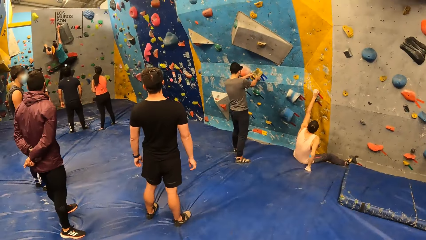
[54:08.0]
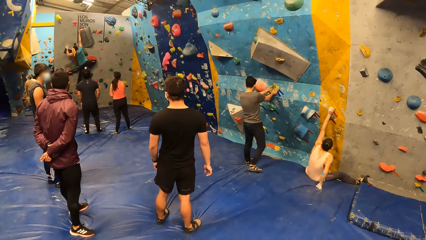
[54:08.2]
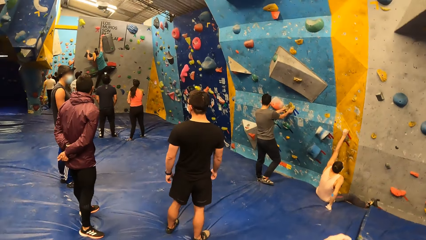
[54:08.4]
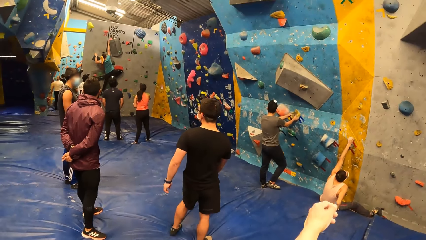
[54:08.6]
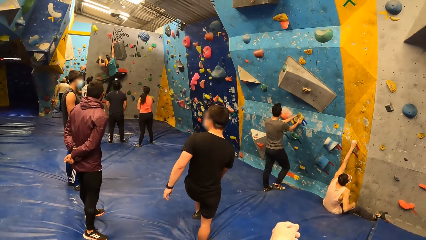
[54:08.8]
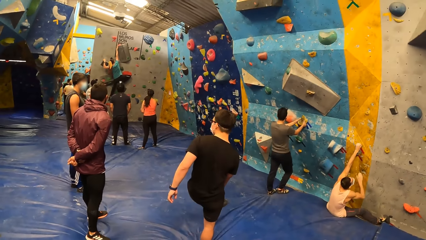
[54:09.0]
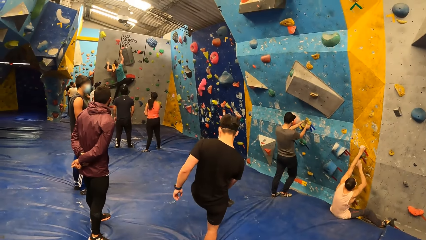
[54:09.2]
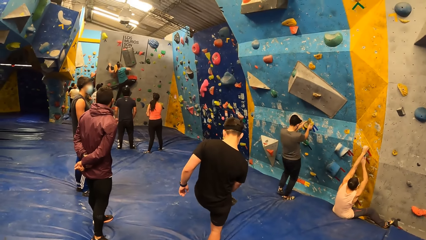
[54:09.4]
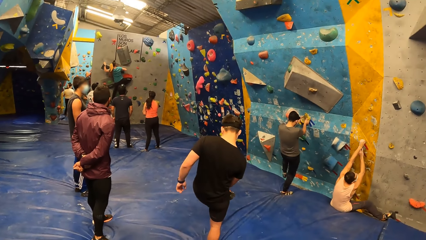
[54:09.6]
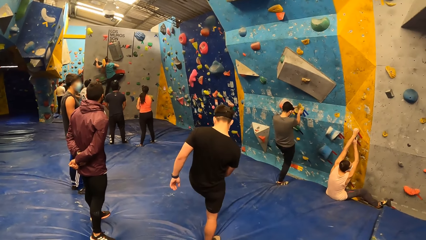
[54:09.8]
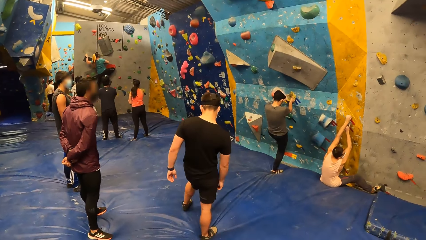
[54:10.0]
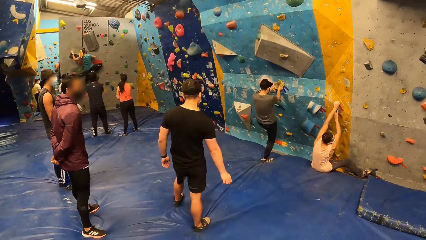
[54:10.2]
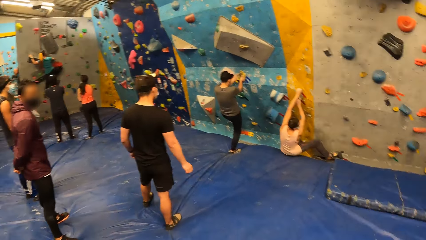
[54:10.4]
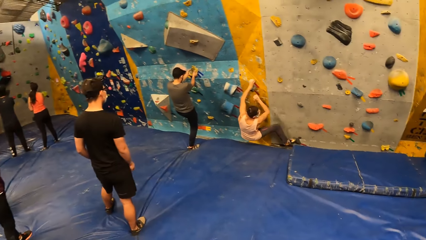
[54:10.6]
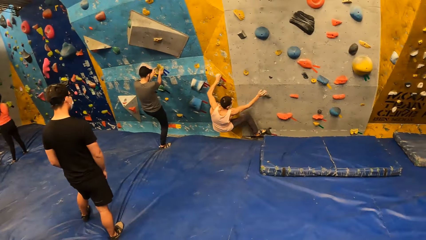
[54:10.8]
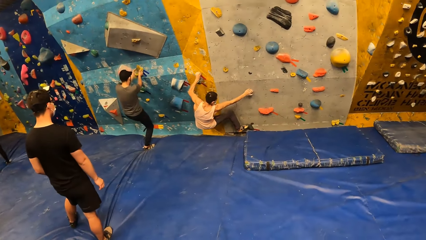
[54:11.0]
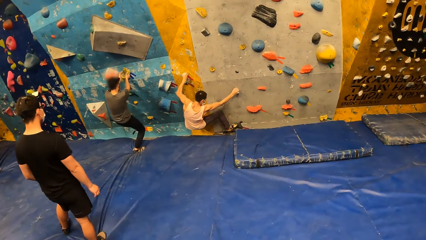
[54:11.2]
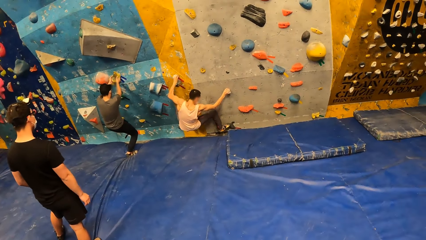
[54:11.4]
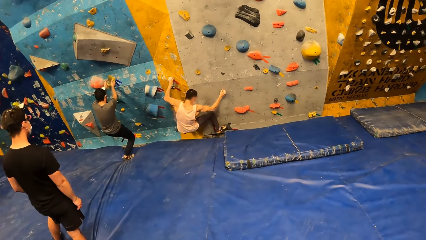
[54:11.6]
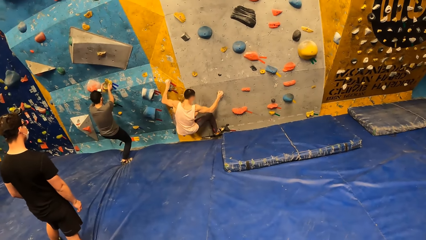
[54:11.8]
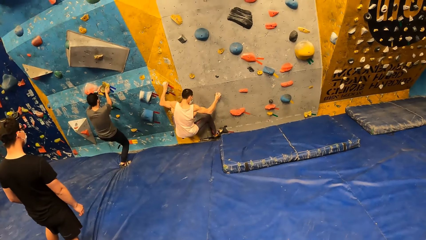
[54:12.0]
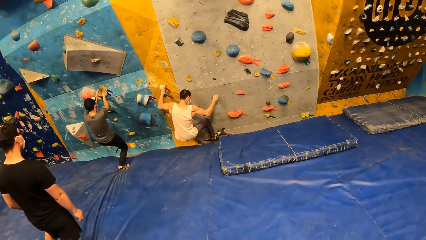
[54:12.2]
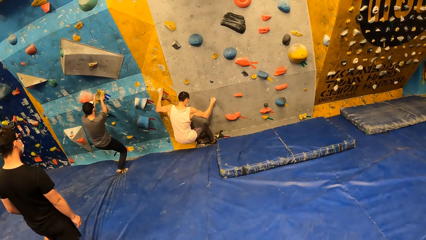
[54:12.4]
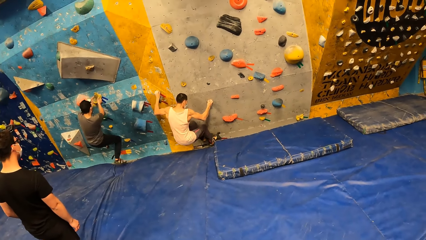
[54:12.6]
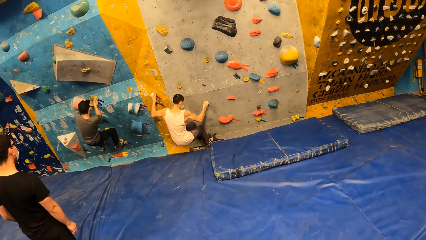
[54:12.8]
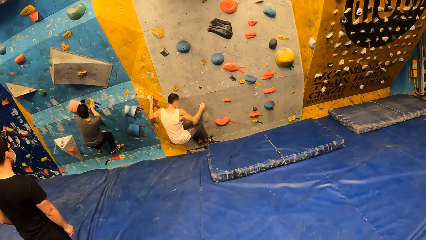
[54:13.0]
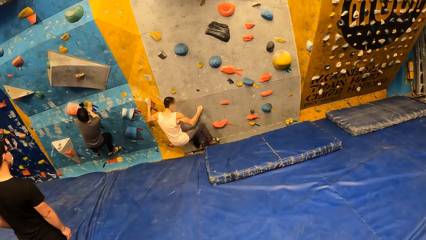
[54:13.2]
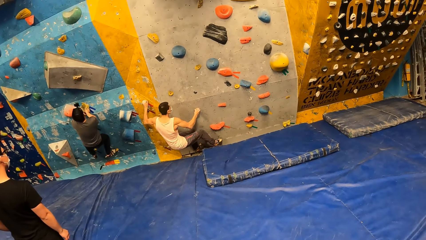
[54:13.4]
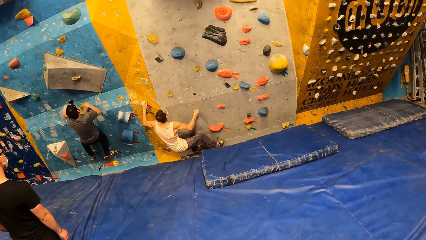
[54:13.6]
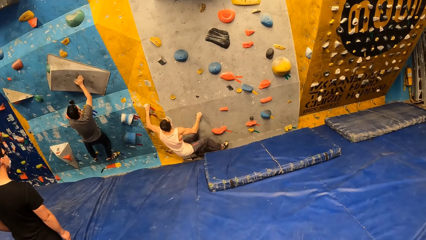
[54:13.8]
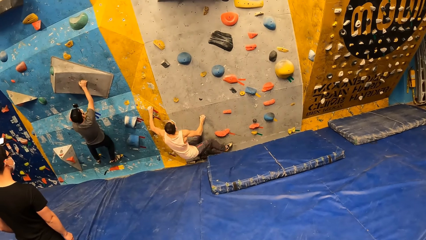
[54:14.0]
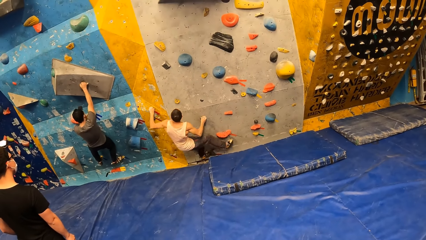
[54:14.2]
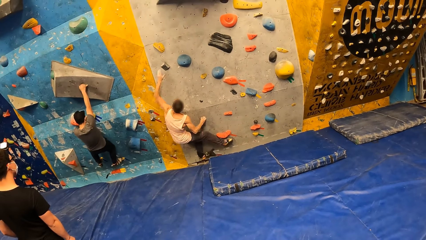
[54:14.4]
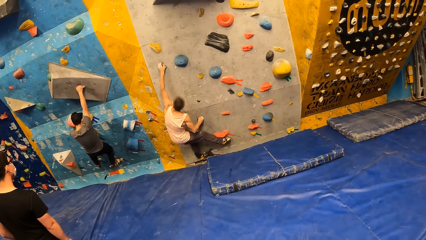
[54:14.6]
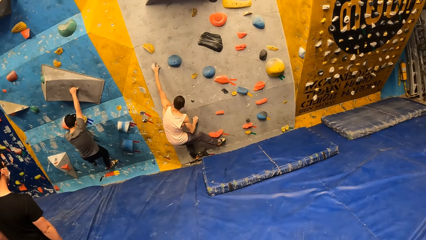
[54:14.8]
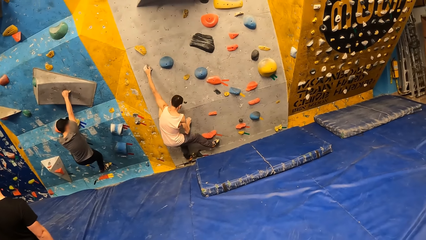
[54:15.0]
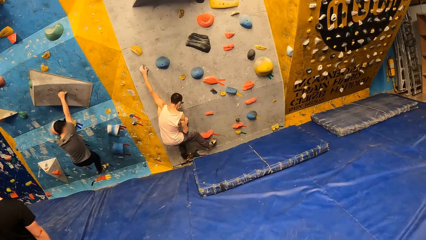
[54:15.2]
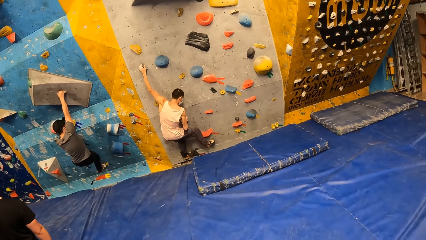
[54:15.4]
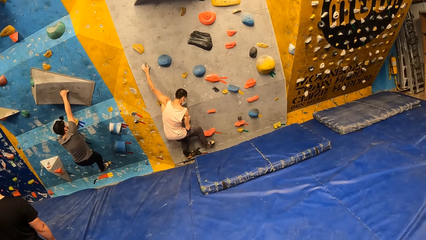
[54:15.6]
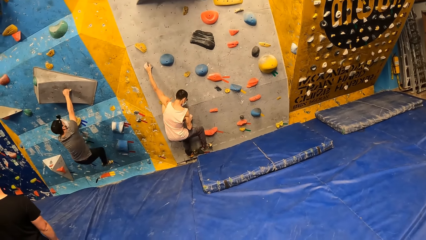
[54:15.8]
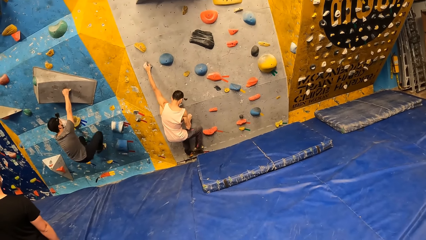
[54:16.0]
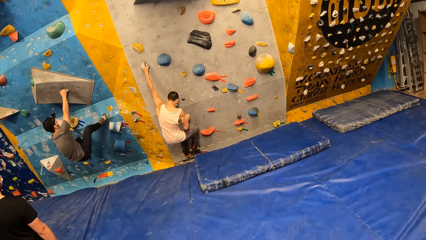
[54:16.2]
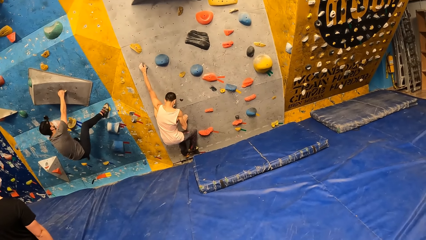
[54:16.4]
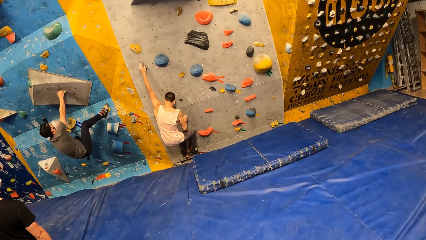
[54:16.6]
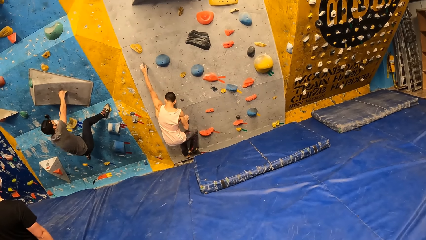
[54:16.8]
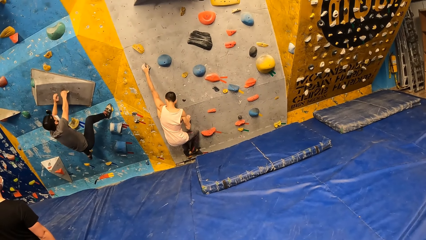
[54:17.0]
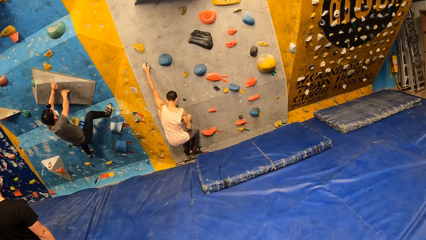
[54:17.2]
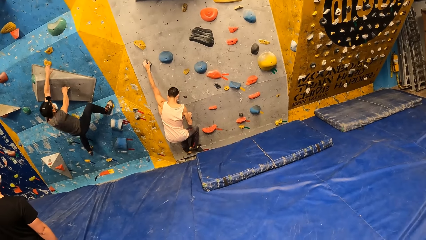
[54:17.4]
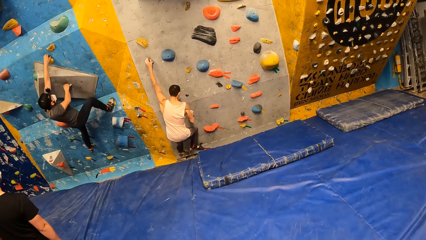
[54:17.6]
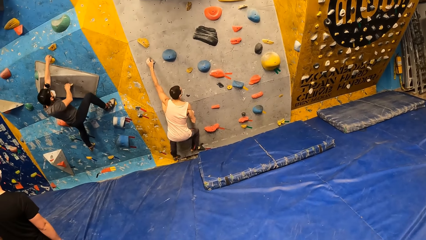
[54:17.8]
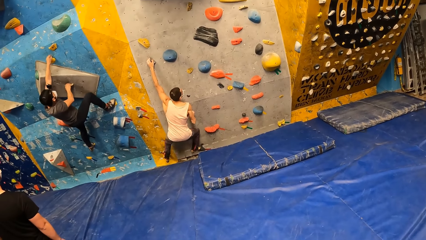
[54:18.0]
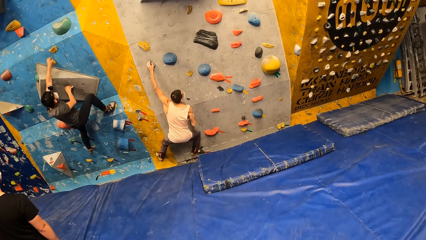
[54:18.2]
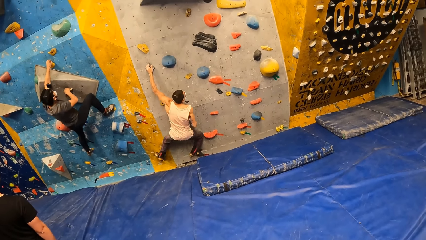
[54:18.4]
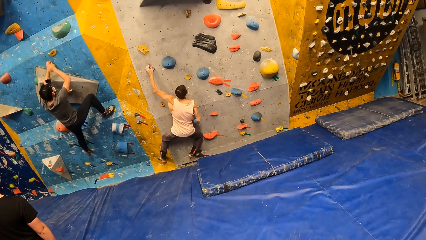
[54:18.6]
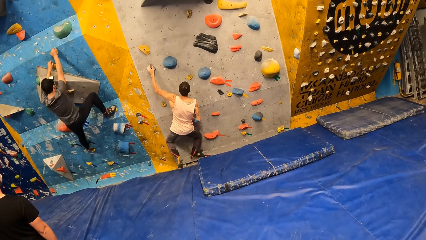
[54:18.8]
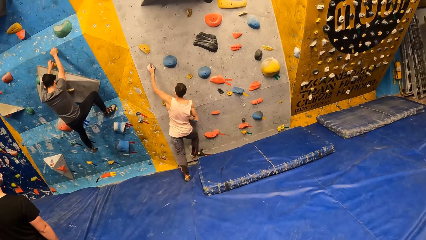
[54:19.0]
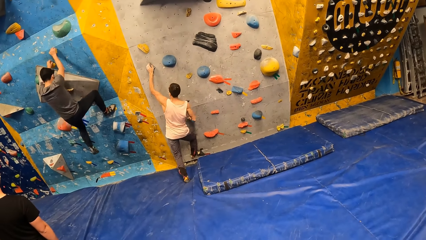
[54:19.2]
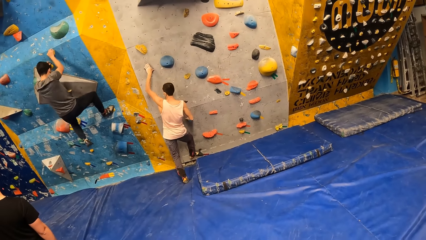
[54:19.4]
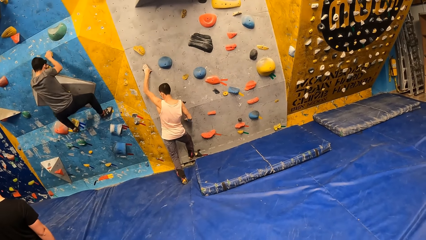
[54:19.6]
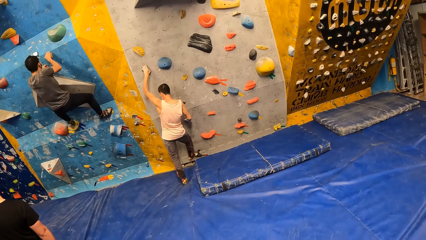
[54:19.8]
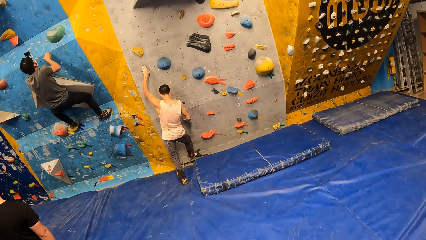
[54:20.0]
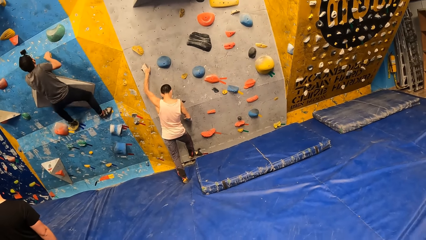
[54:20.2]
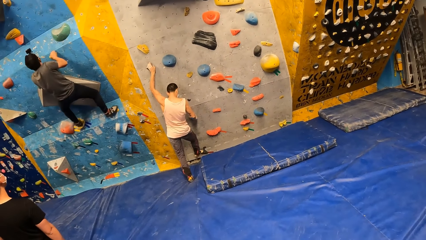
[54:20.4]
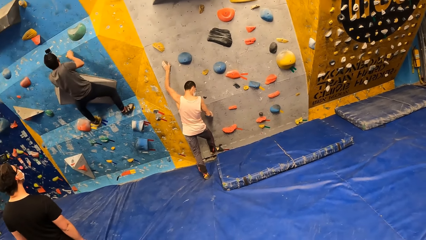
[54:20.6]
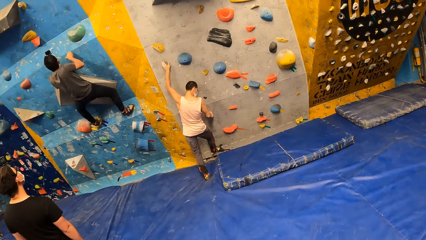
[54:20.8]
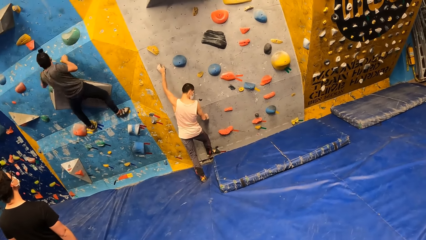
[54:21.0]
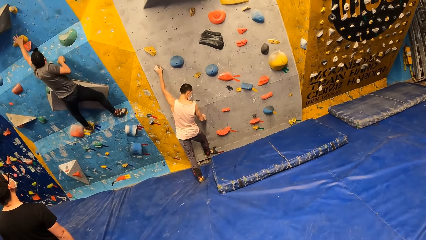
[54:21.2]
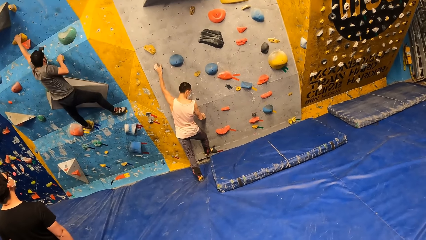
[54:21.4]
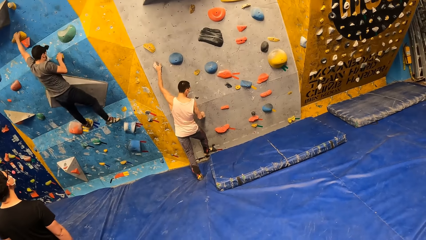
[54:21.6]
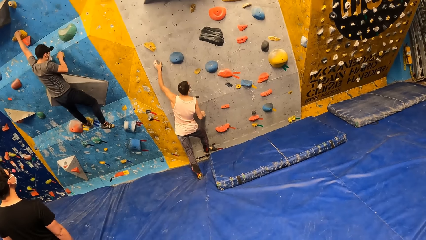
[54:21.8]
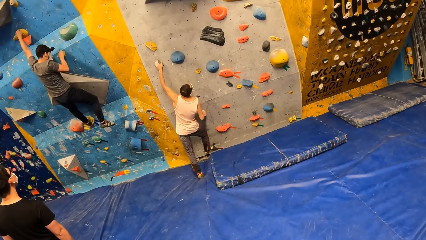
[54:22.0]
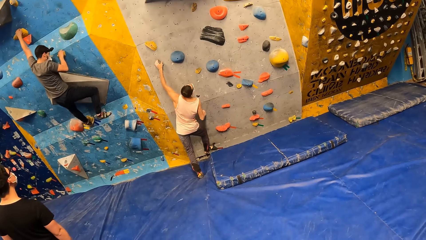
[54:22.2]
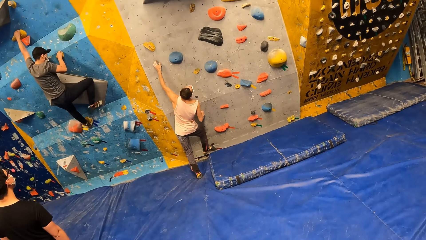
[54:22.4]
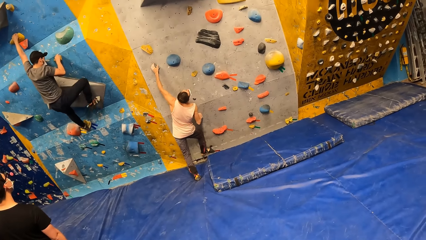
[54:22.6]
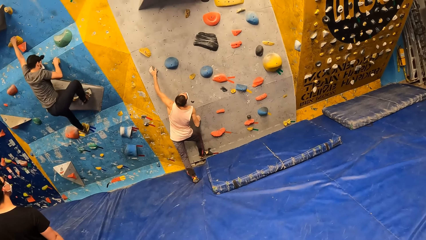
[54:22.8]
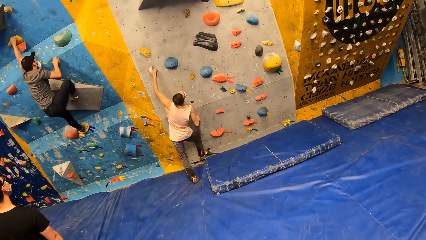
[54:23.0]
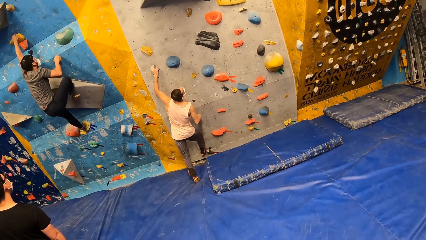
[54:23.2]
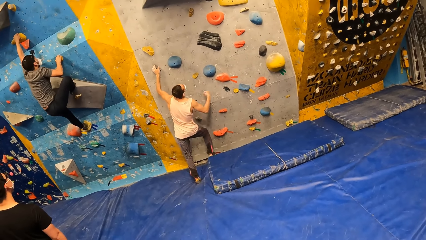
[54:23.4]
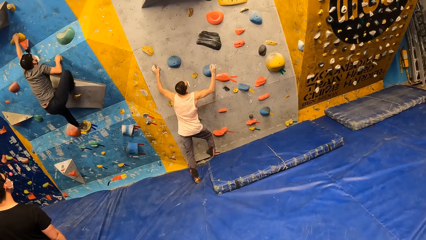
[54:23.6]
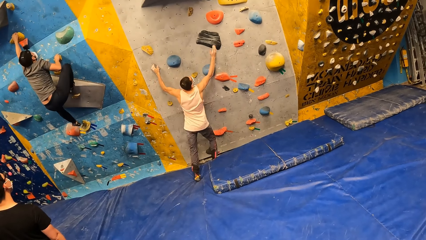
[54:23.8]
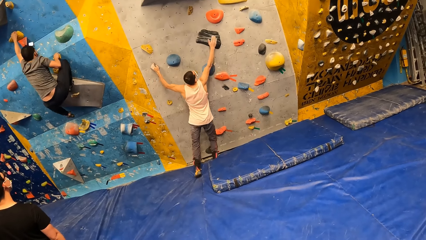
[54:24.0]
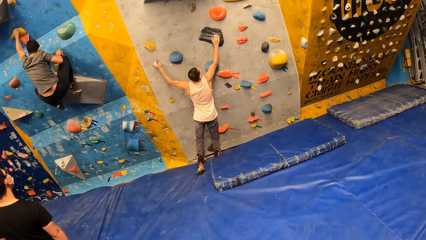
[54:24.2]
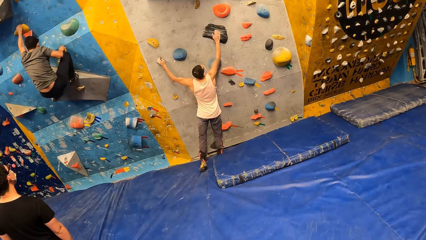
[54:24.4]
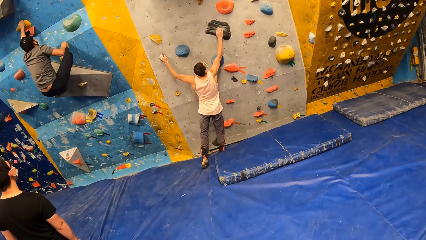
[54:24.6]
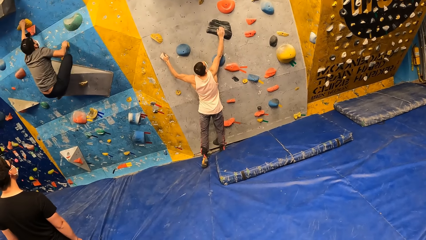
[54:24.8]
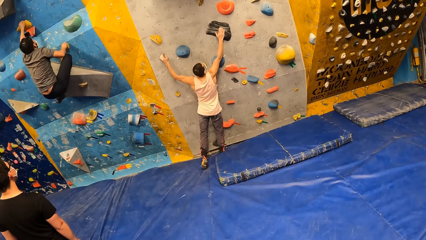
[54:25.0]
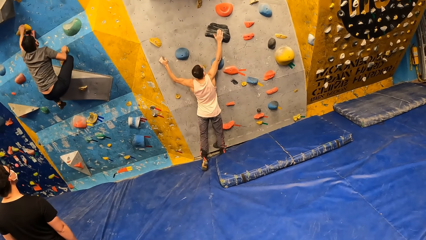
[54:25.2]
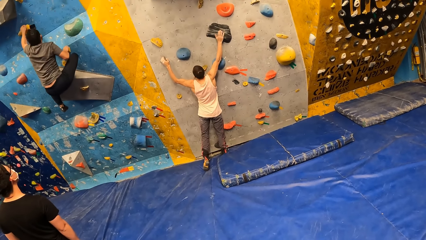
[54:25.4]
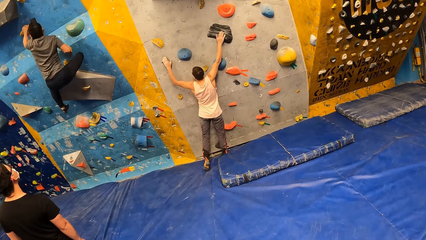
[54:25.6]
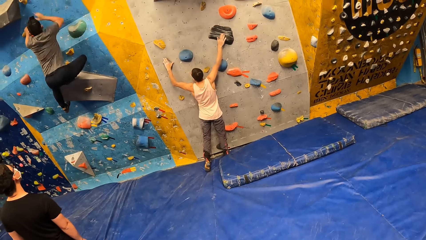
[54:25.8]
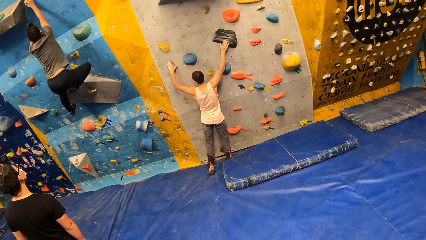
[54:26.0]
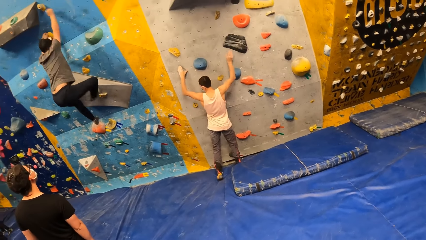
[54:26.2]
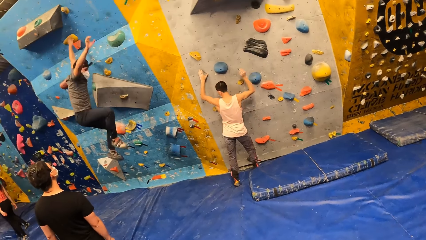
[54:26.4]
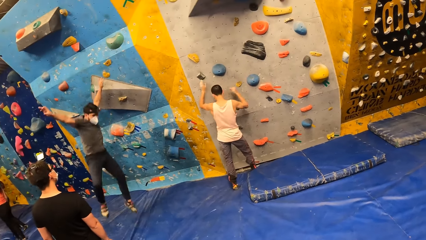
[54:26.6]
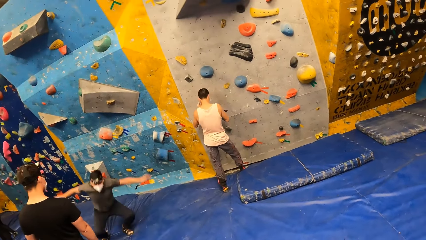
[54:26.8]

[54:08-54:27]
The camera wearer looks aside. A man holds the yellow climbing hold with both hands. The man places his left leg on the bouldering wall. Another man holds the yellow climbing hold with both hands. The camera wearer looks forward. The other man holds a blue climbing hold with his right hand. The first man climbs the bouldering wall. The other man holds a yellow climbing hold with his left hand. A third man holds the rock with both hands.
